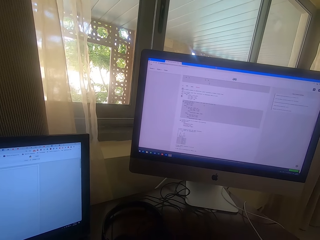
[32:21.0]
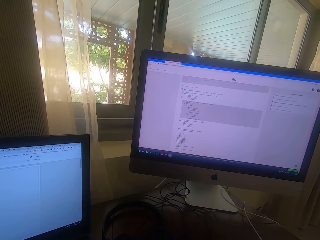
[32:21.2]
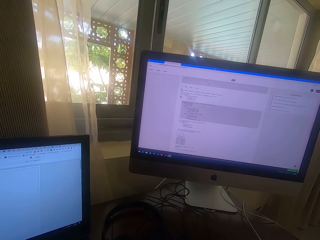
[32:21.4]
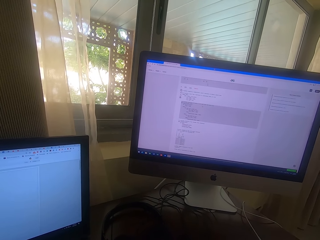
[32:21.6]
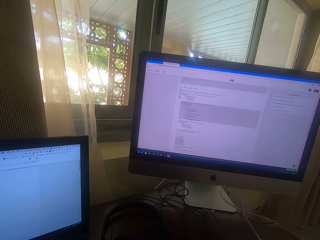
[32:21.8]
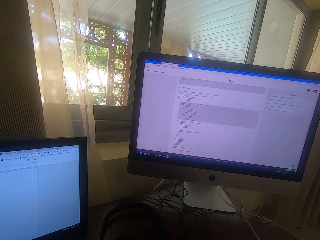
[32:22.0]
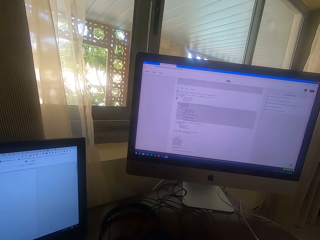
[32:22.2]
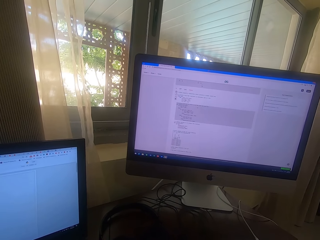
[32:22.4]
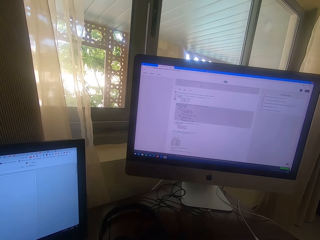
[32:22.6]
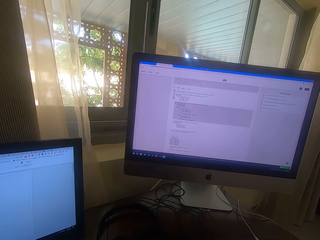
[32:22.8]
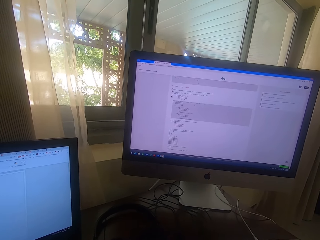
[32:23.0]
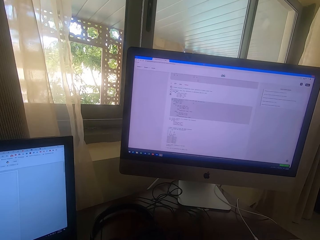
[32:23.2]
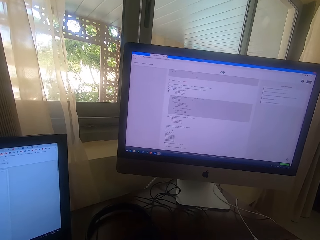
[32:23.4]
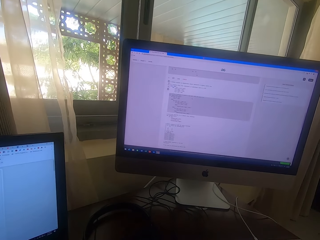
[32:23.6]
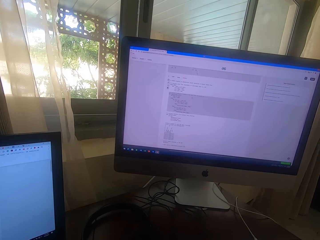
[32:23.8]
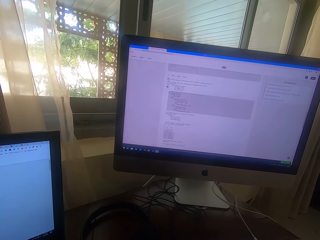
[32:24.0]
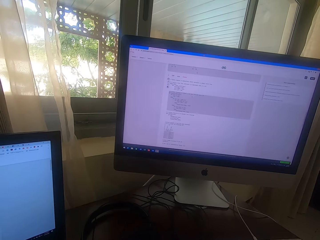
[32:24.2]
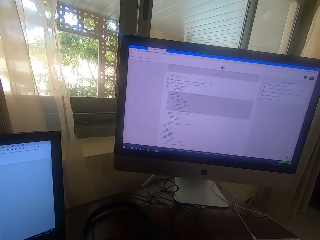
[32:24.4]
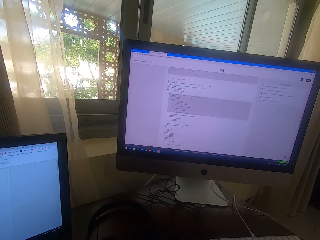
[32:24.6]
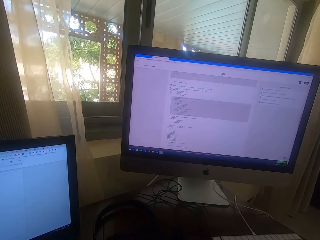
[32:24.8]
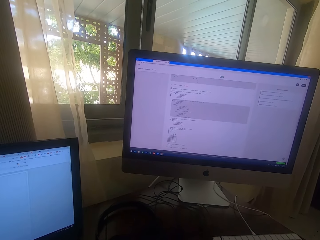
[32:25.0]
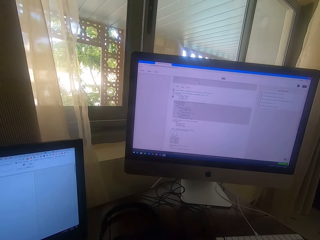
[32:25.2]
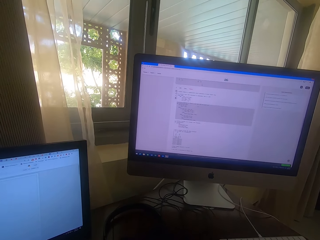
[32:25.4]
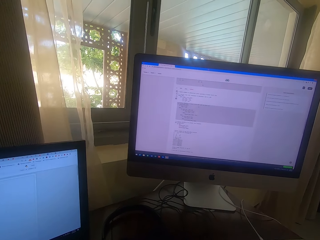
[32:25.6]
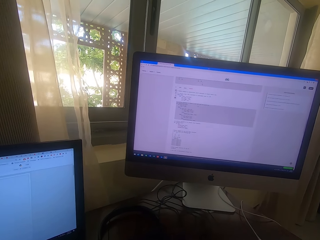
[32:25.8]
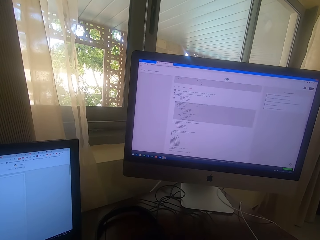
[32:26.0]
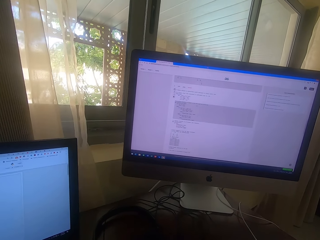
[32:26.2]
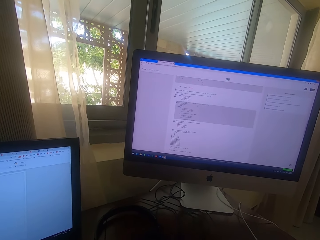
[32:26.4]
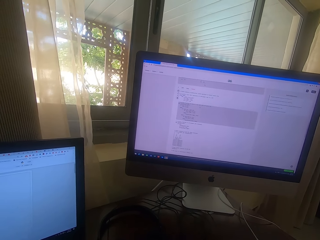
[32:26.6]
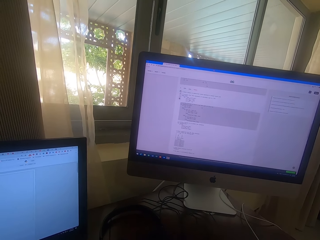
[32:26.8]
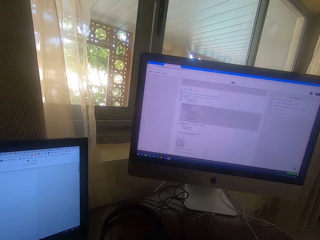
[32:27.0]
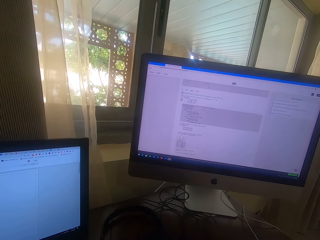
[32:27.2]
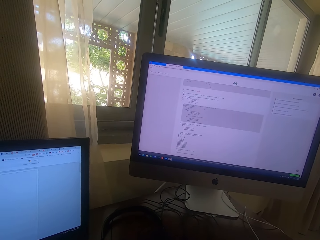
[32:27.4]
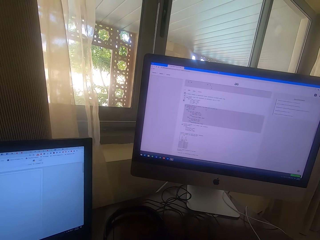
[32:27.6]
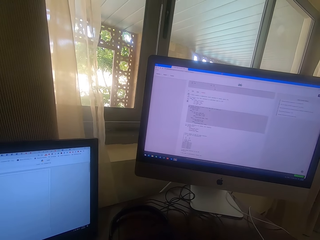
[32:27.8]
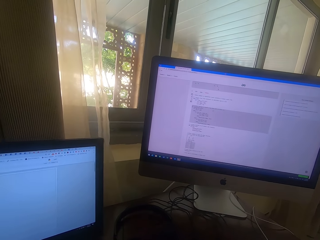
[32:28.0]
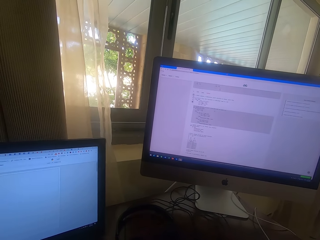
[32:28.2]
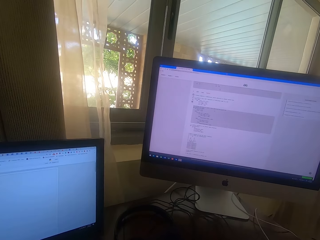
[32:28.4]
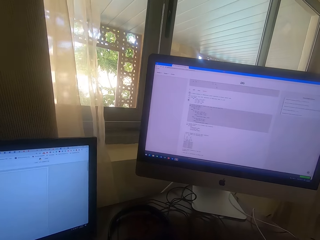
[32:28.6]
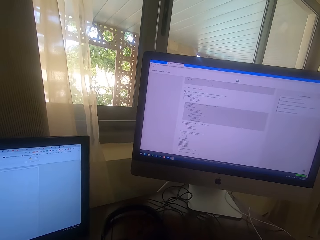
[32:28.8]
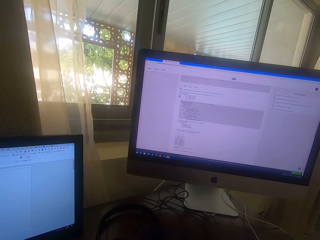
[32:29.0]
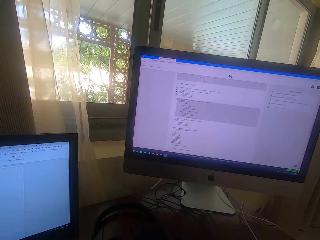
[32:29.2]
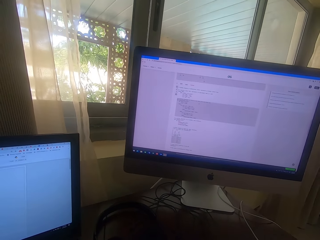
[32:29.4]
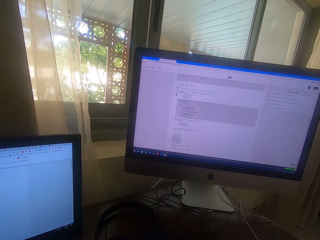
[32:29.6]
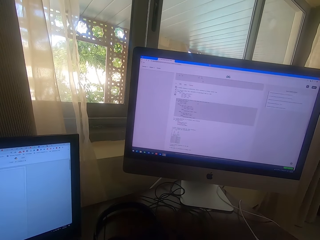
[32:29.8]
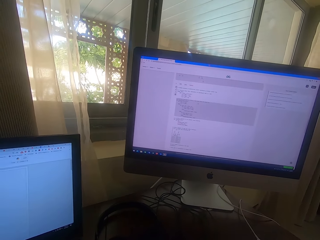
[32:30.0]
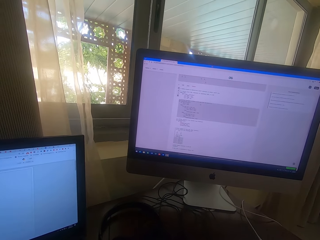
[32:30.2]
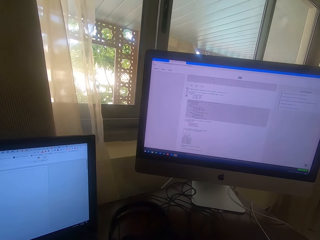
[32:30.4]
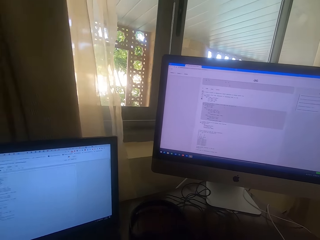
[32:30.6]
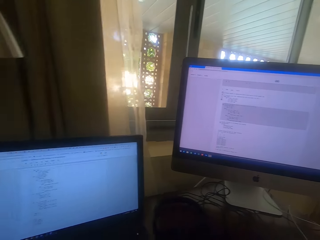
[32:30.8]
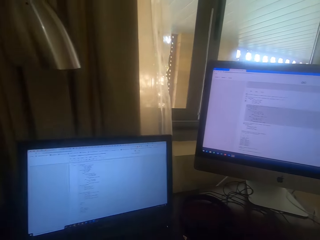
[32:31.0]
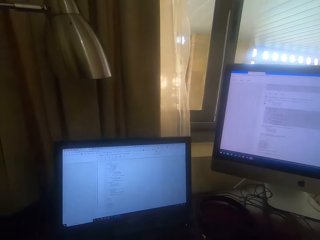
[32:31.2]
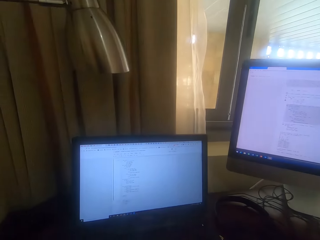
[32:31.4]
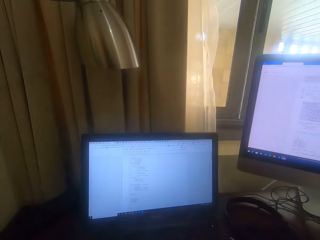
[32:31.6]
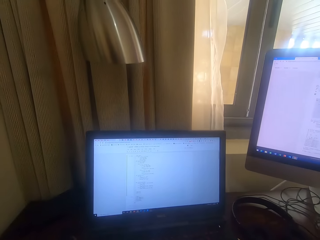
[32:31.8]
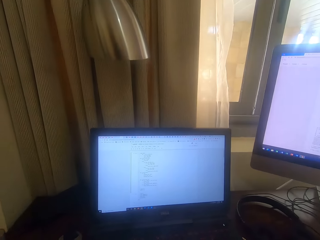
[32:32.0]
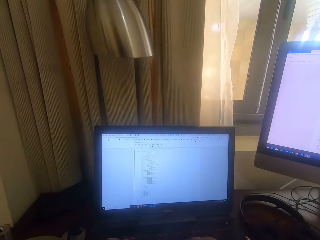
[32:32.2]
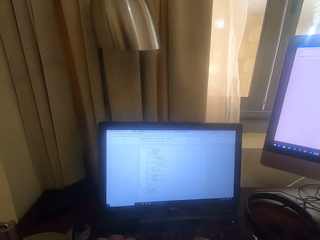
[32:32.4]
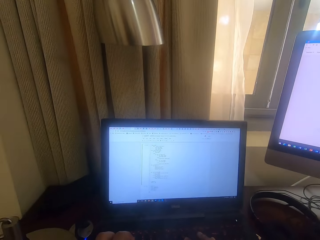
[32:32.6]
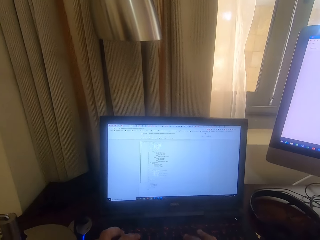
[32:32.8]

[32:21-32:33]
The camera wearer stares at the computer. They look around.

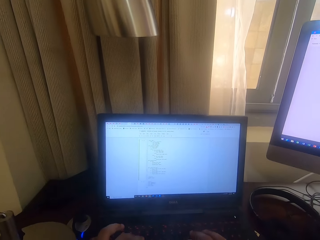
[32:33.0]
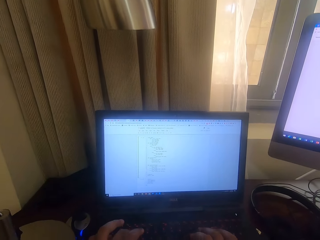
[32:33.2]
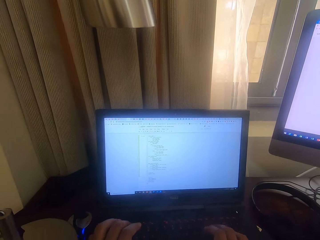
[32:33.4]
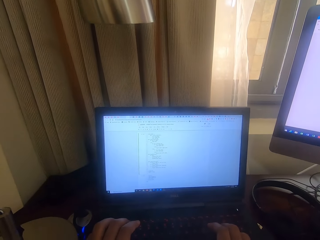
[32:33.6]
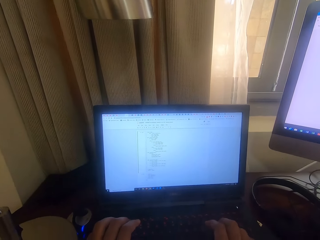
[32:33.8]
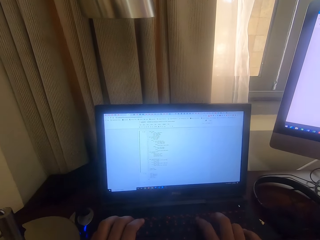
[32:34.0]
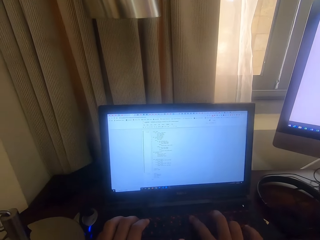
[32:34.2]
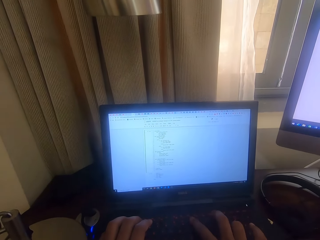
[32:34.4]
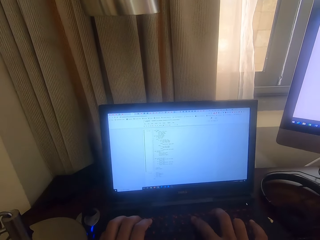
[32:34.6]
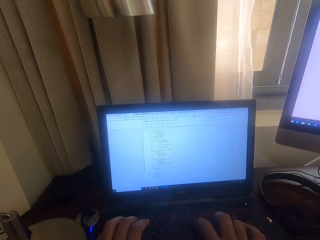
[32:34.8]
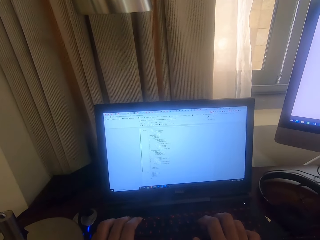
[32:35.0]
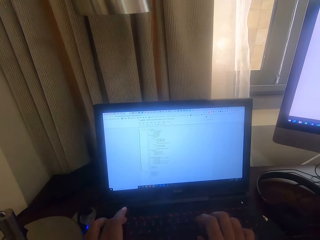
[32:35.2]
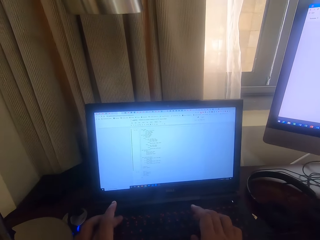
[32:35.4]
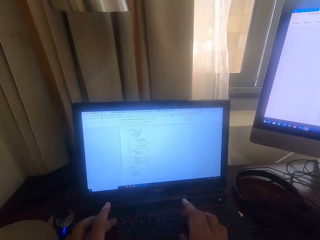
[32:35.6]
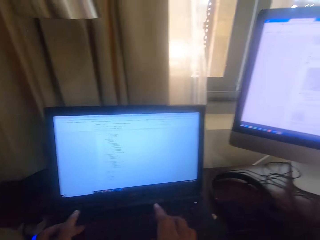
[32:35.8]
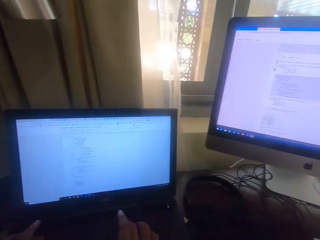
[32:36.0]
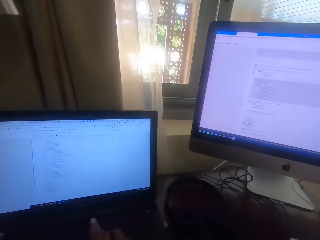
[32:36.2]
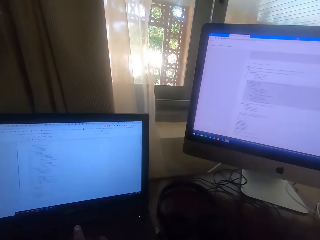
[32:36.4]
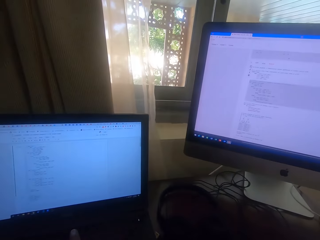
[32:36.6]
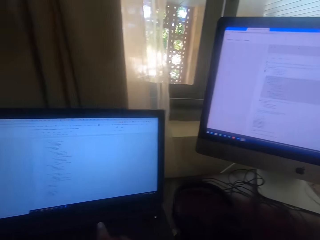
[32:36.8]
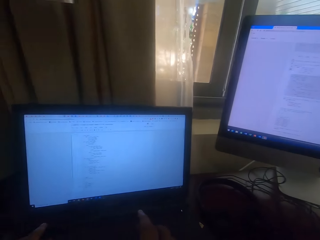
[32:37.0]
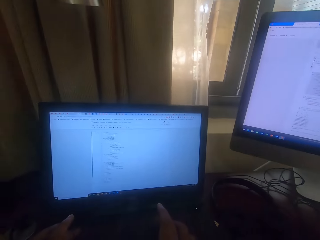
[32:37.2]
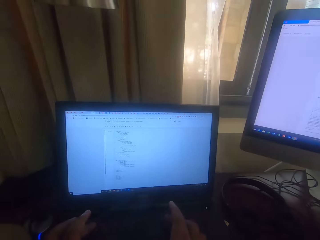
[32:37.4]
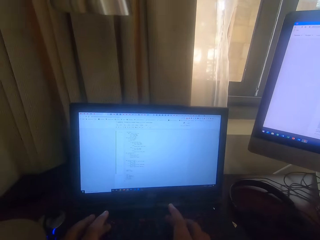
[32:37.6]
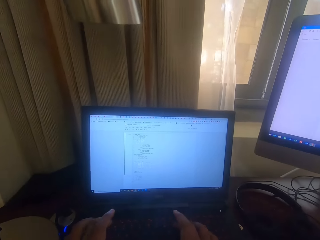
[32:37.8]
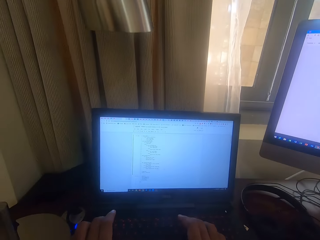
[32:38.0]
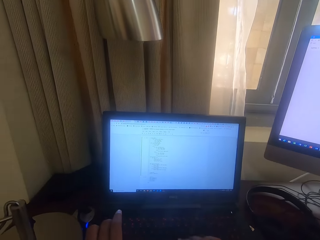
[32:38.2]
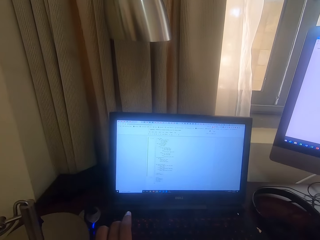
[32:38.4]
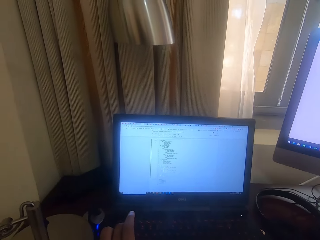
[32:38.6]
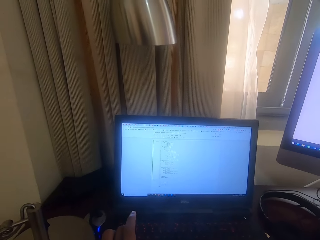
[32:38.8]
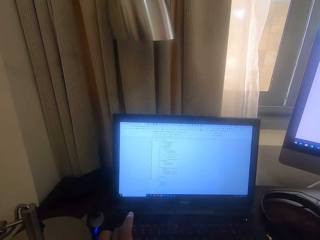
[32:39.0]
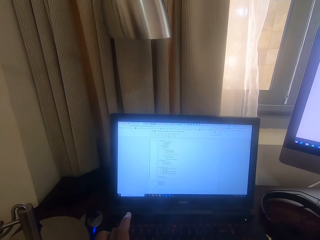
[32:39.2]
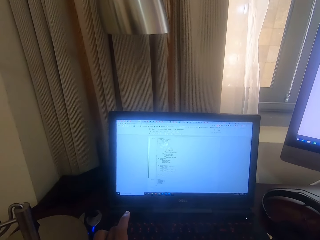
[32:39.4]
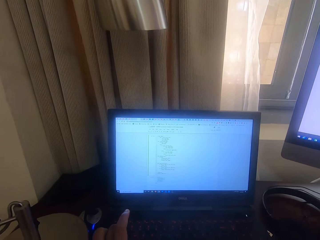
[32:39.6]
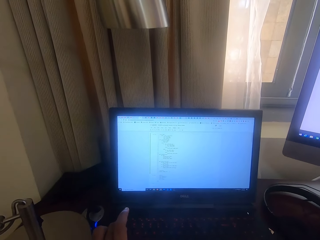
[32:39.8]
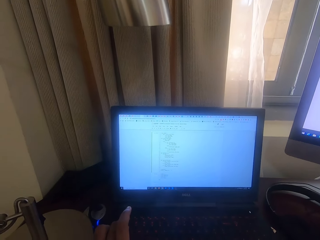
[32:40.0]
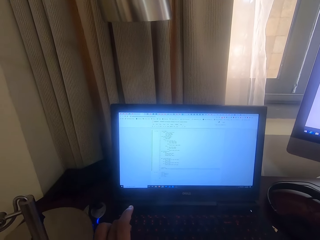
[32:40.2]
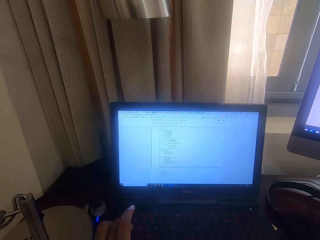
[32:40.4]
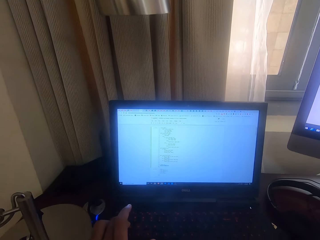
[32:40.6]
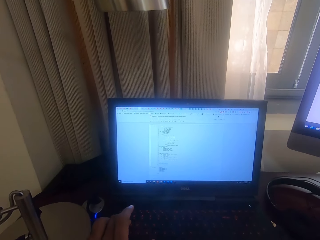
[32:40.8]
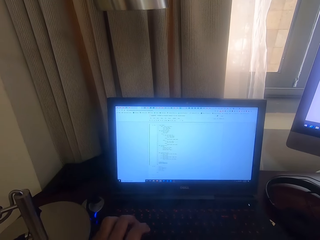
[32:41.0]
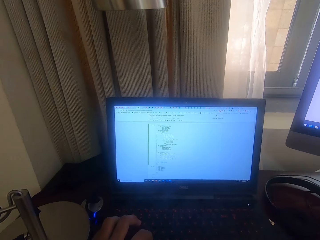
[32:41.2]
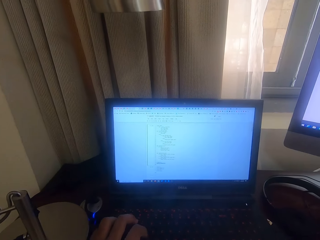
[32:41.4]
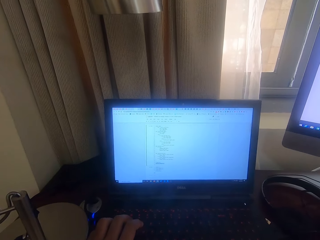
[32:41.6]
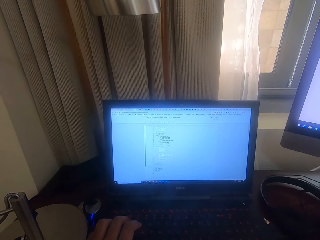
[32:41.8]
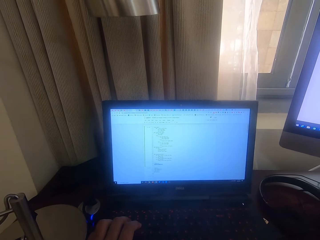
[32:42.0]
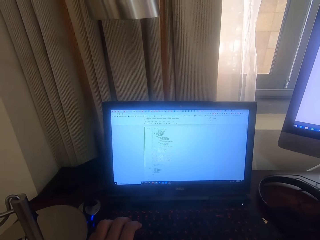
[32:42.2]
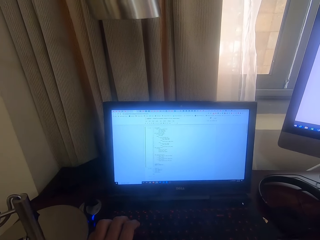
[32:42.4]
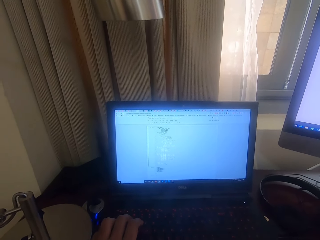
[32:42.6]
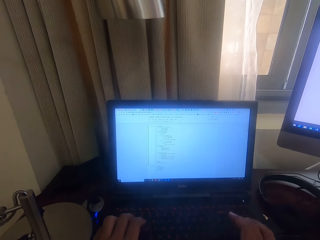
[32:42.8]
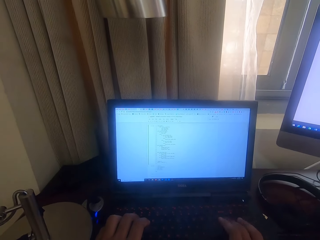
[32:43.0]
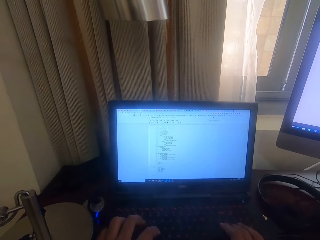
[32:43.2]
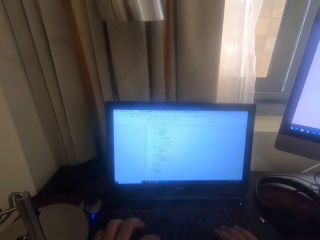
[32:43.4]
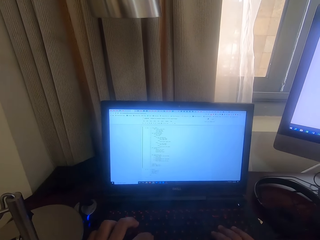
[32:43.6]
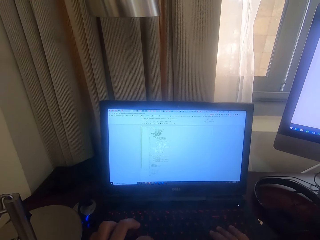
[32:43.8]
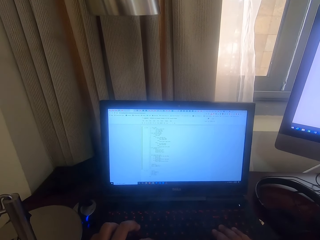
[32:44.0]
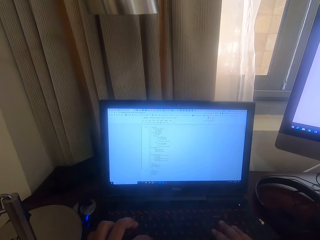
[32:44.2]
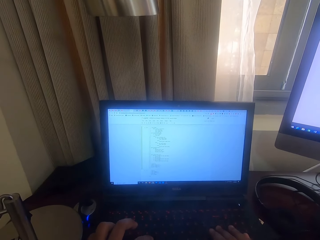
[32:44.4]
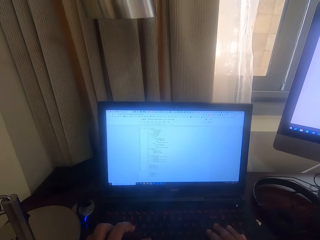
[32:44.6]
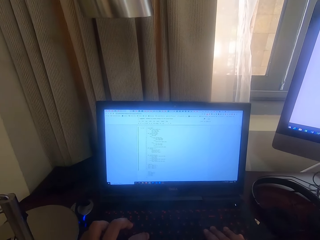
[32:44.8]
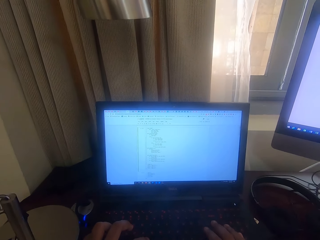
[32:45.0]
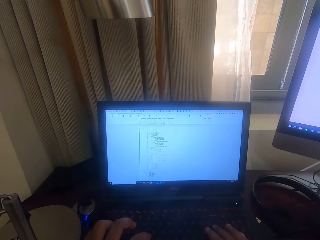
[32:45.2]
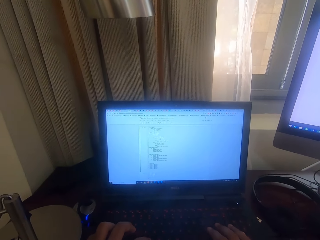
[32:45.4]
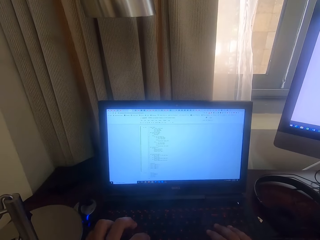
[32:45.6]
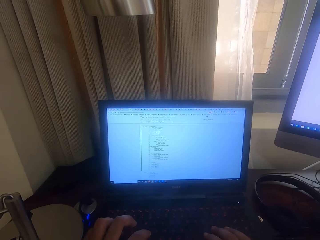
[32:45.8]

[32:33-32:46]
The camera wearer types on the laptop. They type on the laptop again. They stare at the computer. They type on the laptop. They type on the laptop again.
